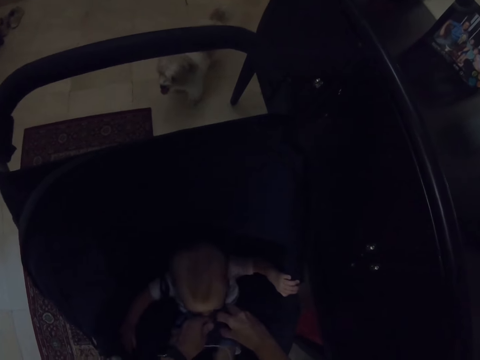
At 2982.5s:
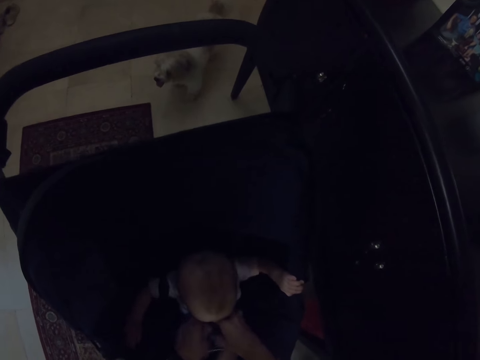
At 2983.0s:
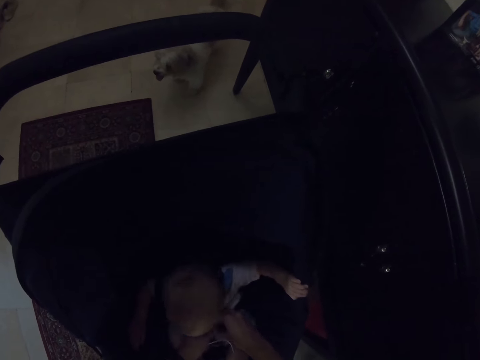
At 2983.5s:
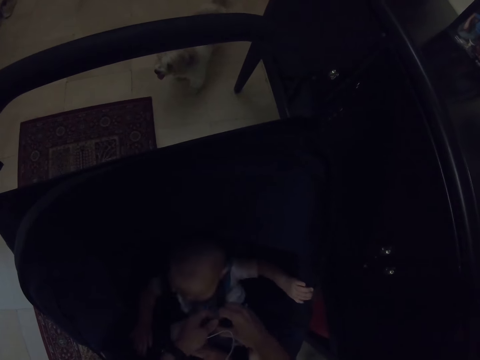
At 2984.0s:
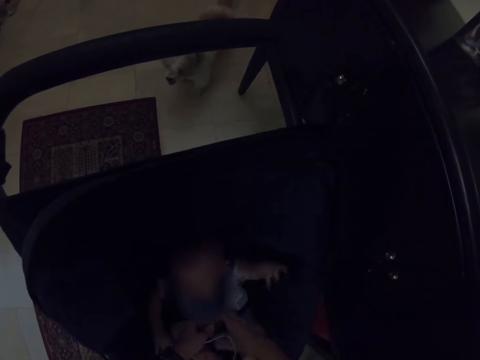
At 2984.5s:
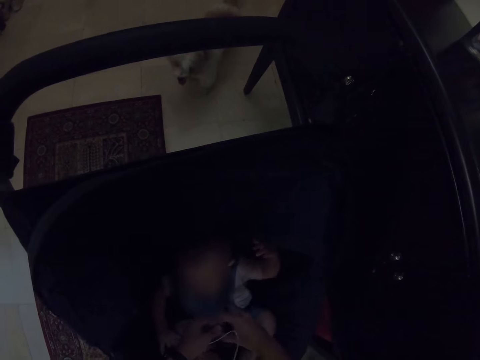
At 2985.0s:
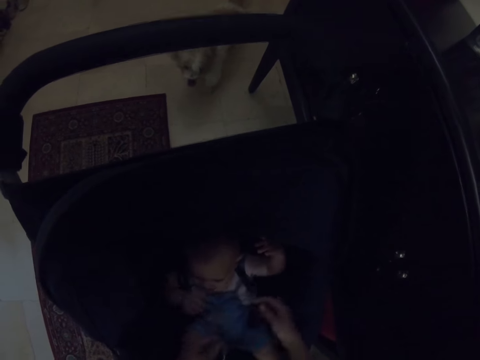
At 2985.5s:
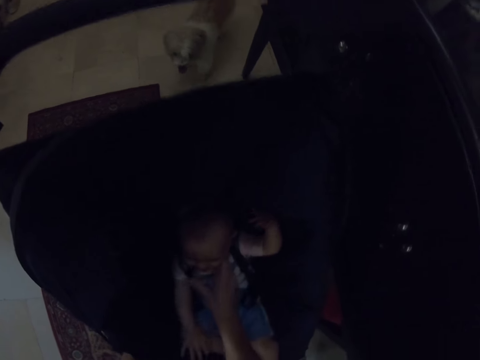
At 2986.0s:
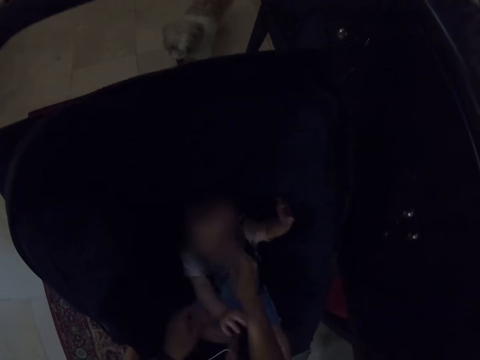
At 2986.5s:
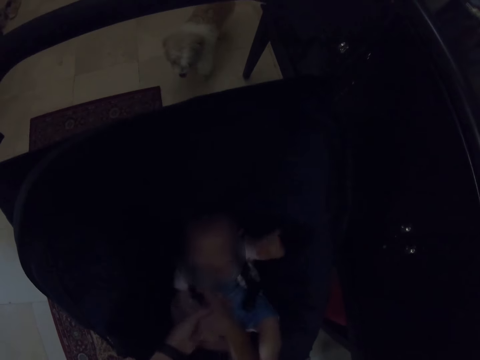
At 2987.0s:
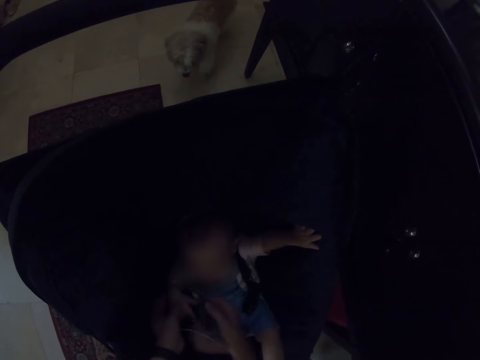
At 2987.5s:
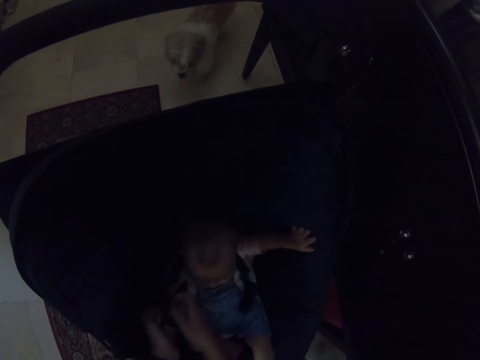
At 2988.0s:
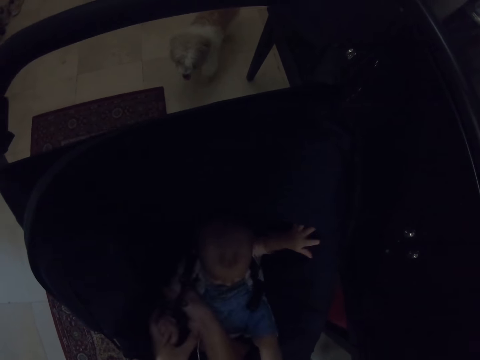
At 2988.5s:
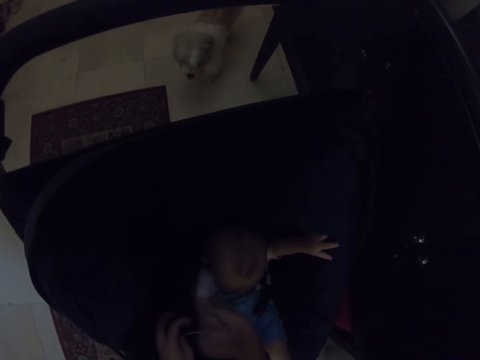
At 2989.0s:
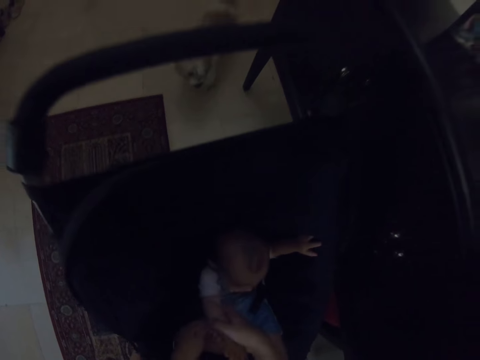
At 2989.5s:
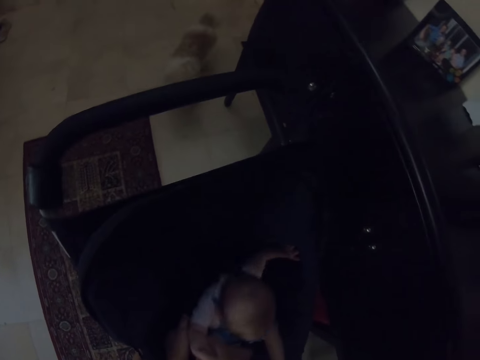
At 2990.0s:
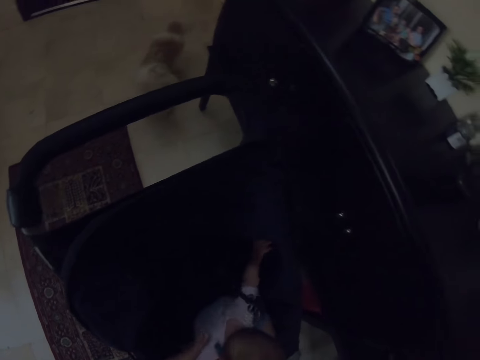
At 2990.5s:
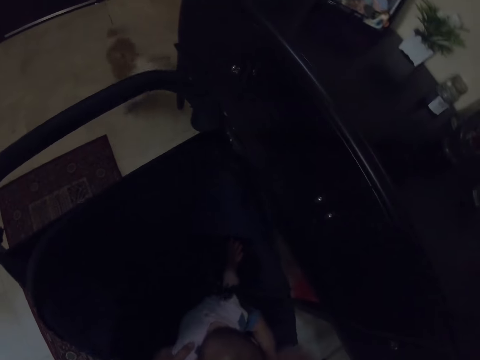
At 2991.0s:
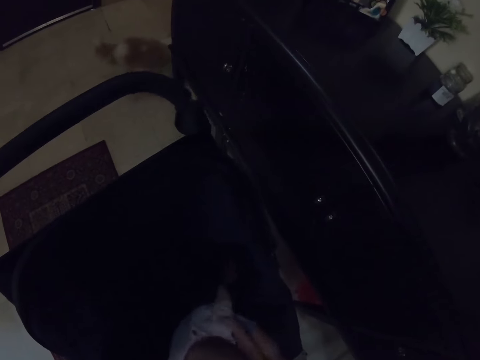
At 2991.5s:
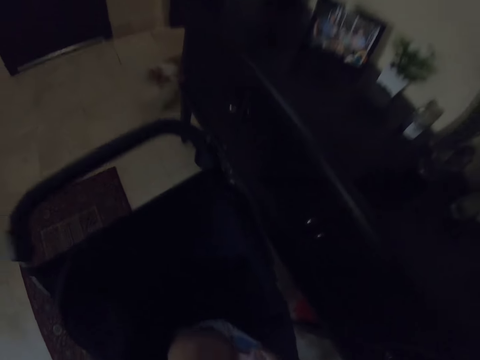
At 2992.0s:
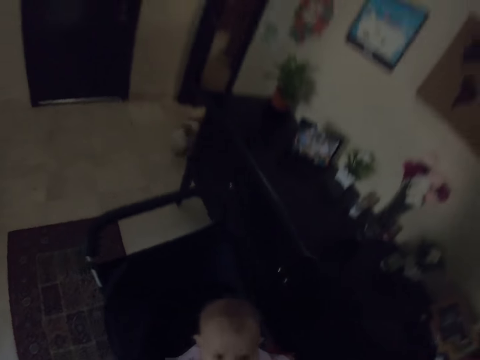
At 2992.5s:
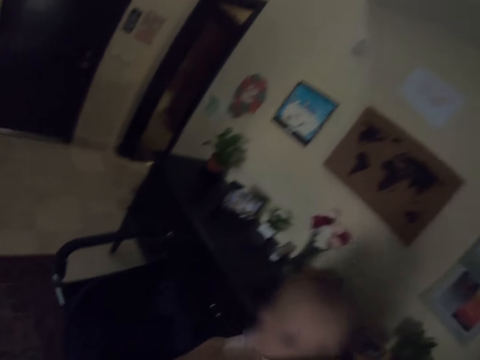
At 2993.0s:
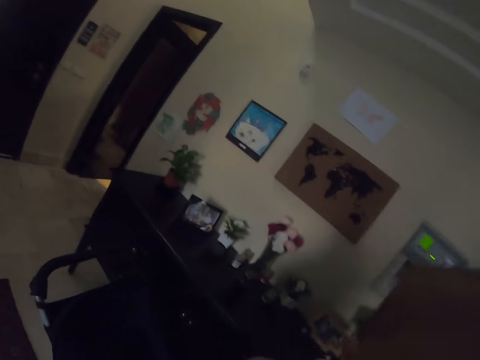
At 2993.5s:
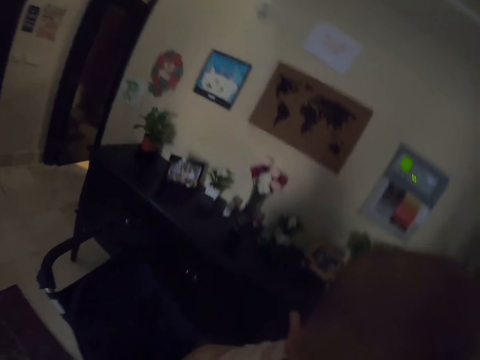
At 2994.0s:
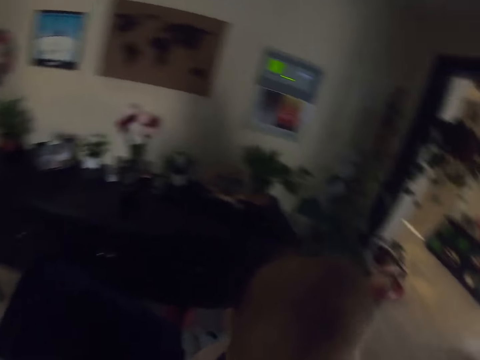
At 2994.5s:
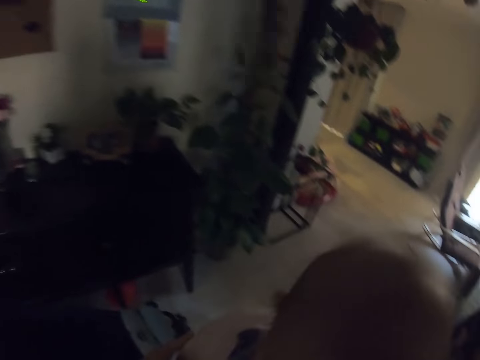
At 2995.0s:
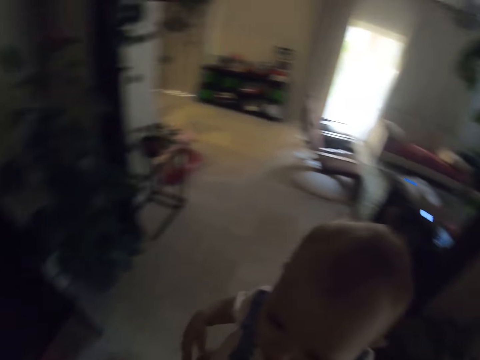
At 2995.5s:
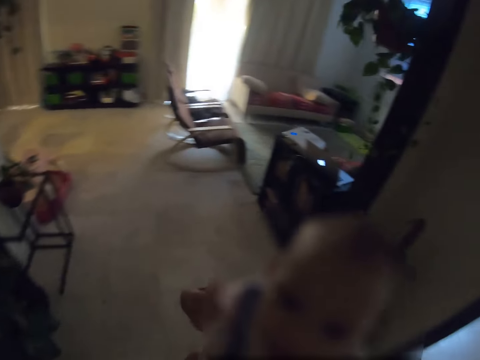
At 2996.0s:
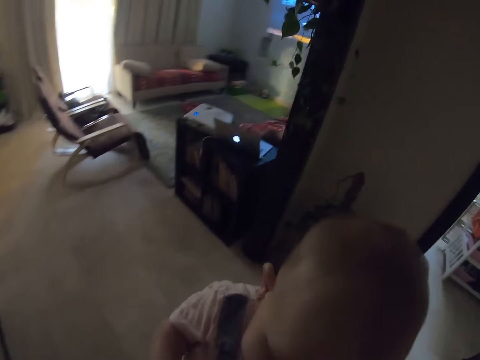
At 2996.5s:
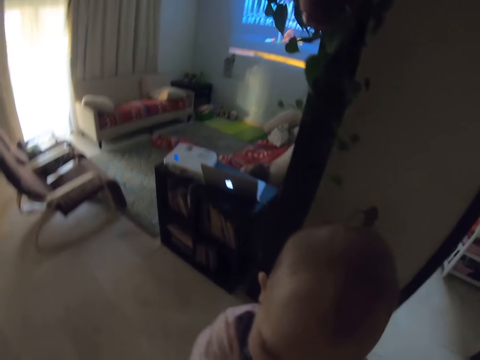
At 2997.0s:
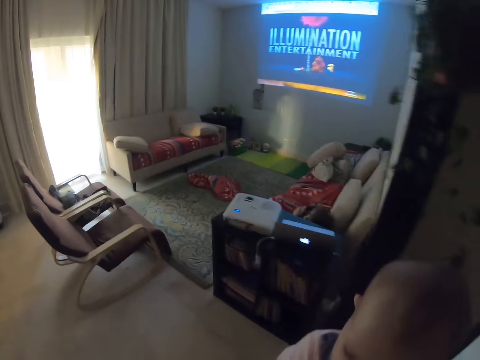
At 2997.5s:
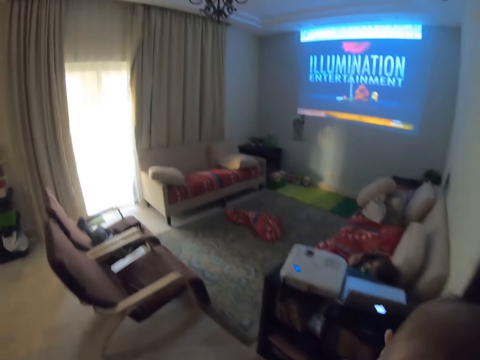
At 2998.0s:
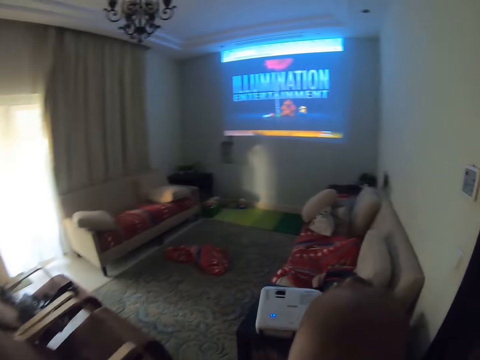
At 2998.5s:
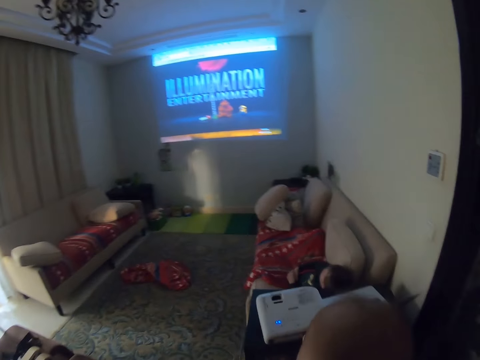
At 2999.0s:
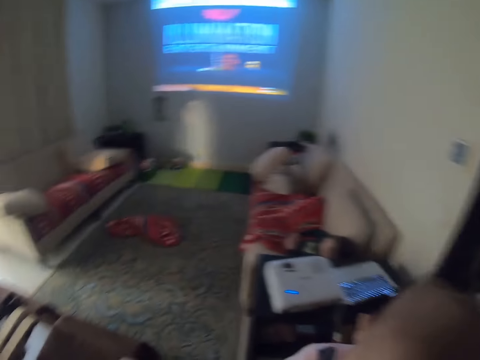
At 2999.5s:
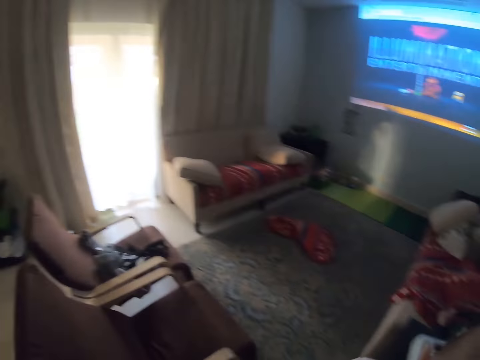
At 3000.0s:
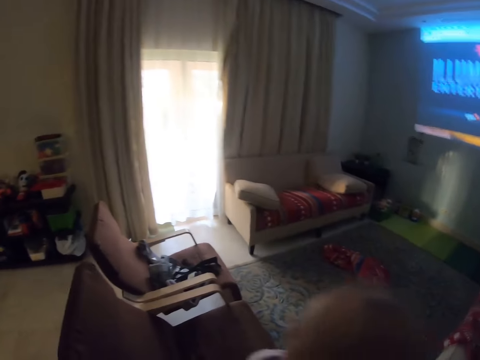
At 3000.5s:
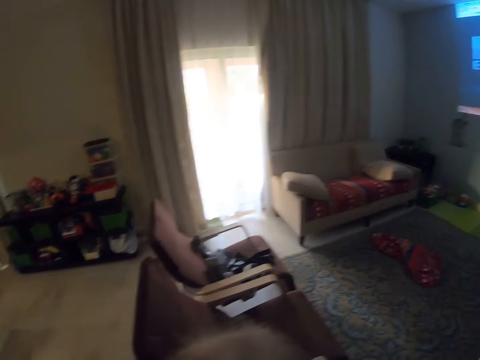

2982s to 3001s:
The camera wearer unties the baby. They touch the baby. They pick up the baby from the baby stroller and walk around the room.

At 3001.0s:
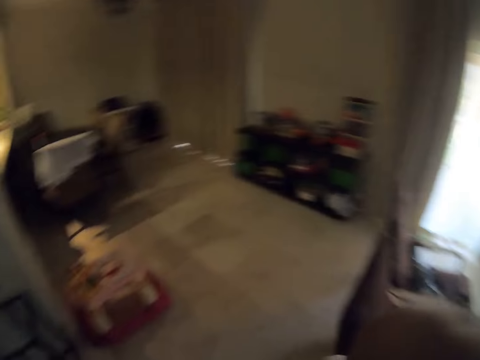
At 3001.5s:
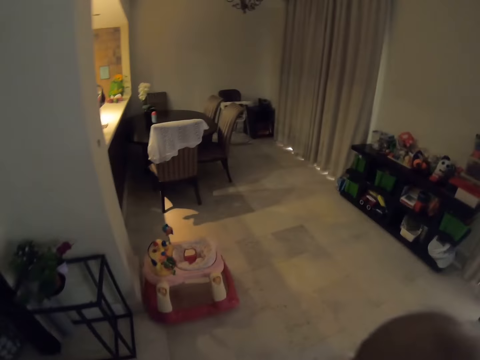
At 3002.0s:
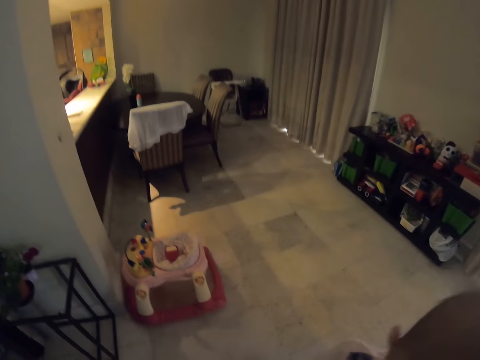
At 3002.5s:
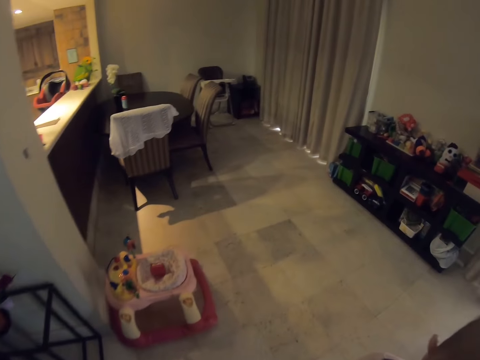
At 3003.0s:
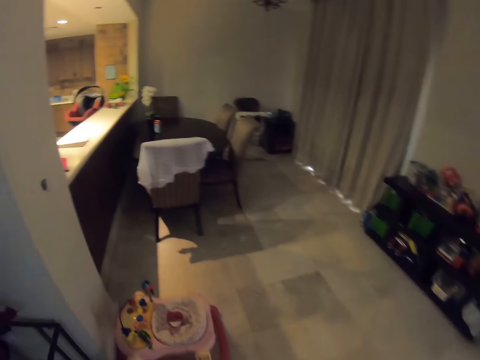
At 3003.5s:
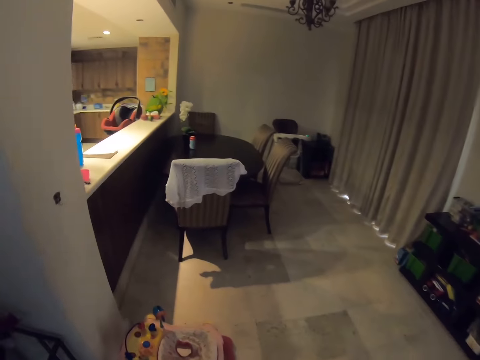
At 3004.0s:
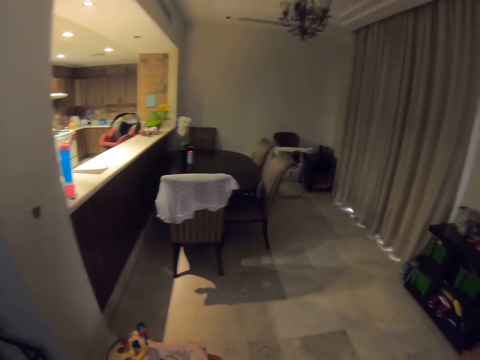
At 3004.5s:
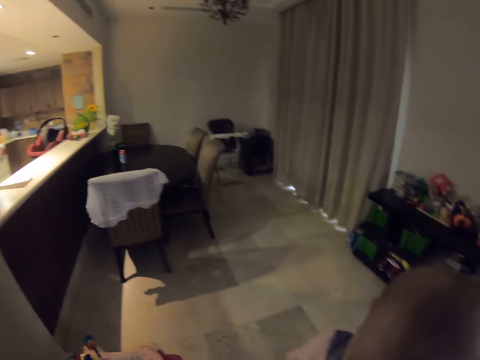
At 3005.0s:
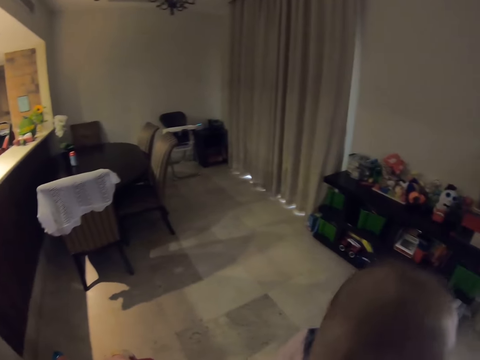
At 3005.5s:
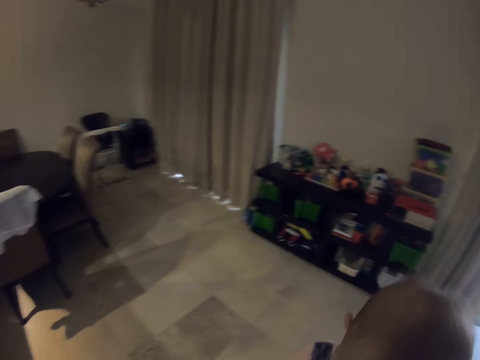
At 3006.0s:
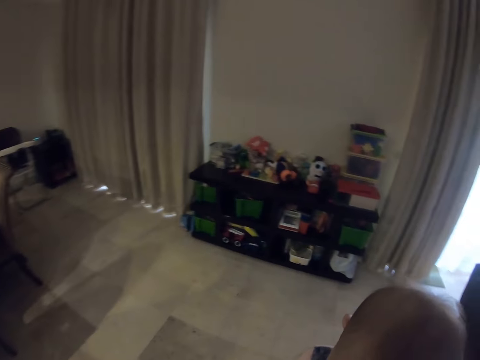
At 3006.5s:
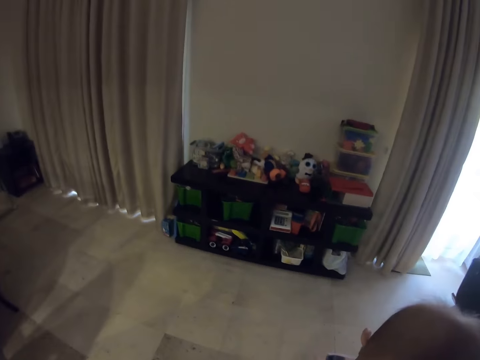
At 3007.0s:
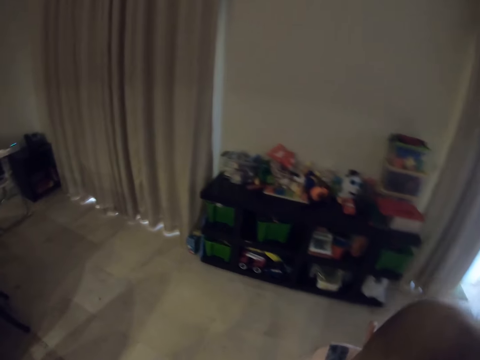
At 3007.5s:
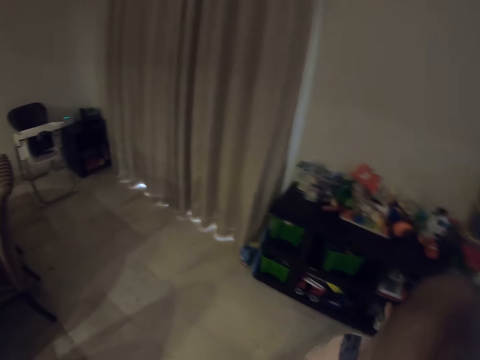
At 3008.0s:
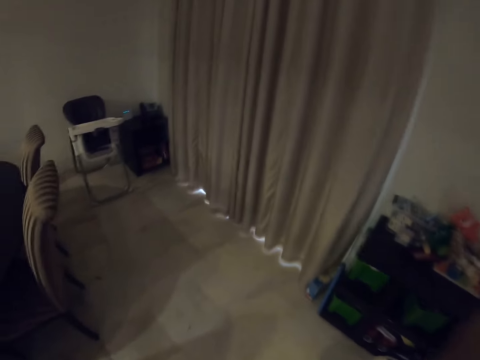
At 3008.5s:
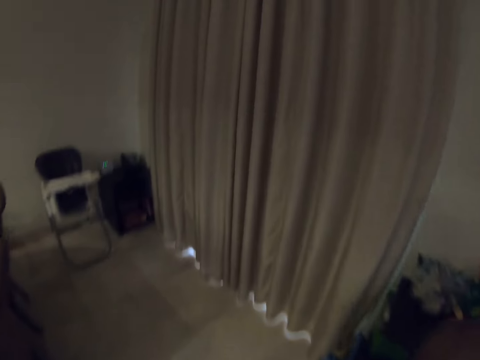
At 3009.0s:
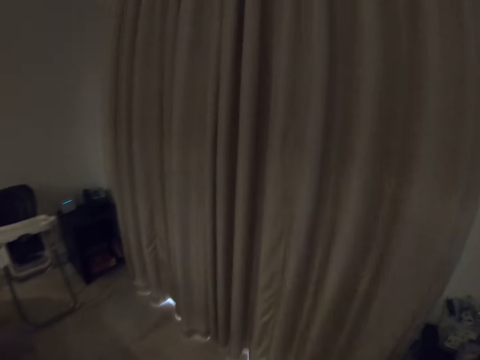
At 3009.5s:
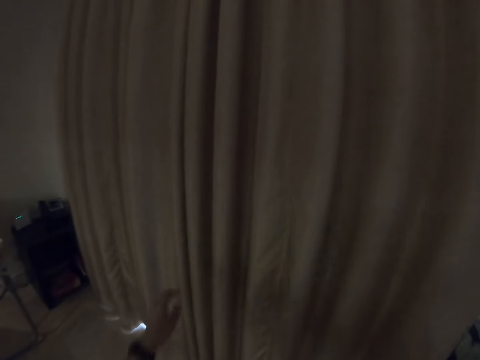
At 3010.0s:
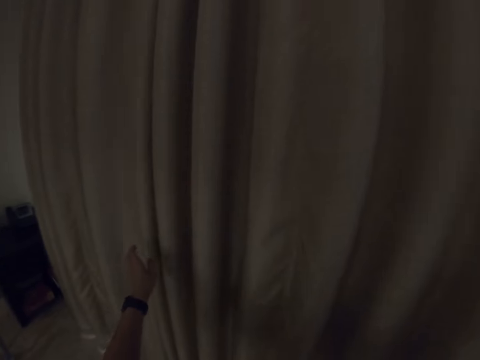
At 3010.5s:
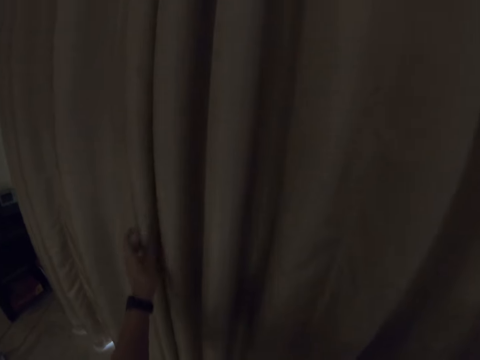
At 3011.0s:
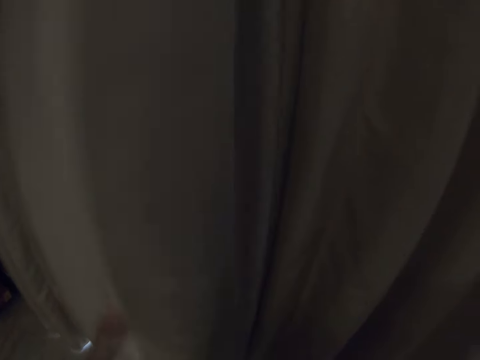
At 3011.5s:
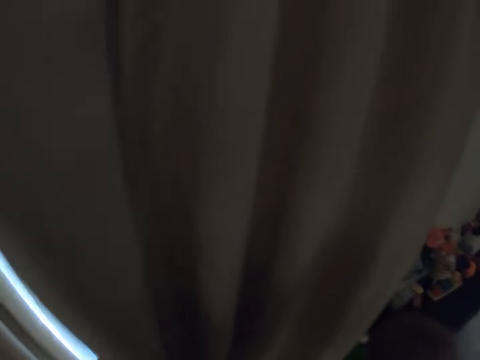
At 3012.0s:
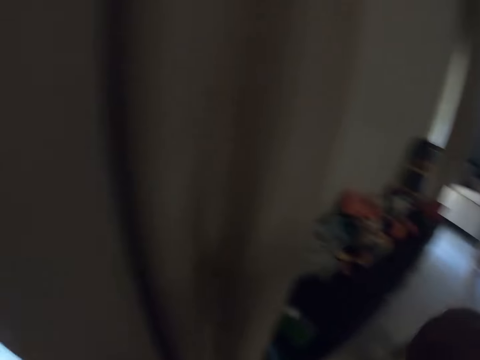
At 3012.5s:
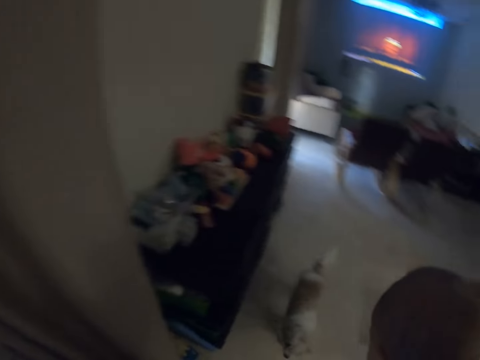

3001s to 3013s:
The camera wearer pushes the window curtains. They open the curtain.
